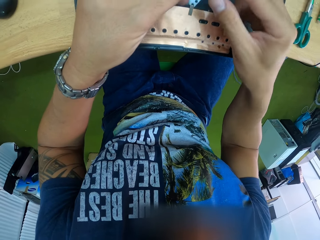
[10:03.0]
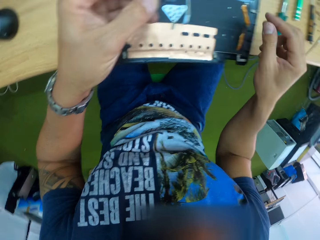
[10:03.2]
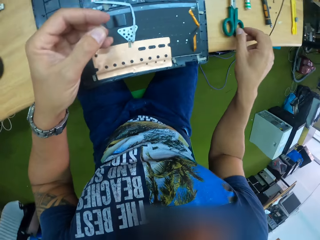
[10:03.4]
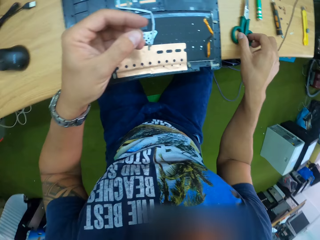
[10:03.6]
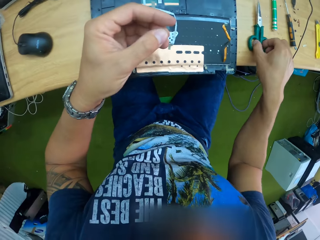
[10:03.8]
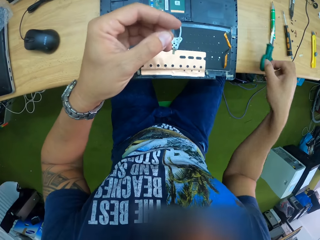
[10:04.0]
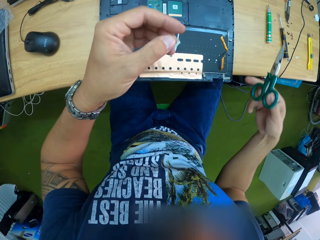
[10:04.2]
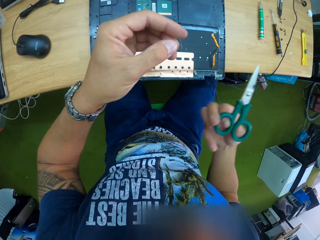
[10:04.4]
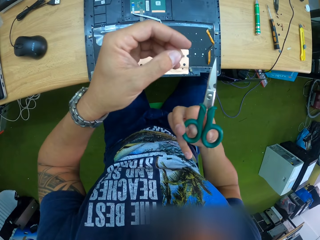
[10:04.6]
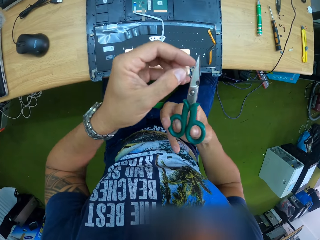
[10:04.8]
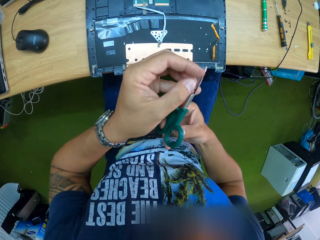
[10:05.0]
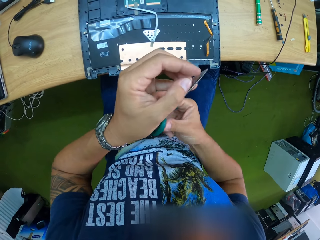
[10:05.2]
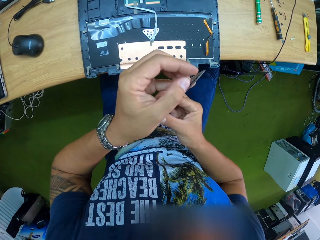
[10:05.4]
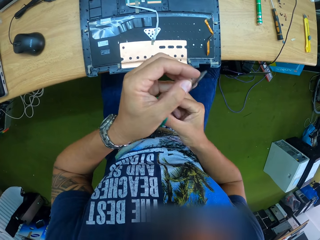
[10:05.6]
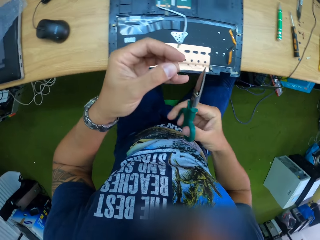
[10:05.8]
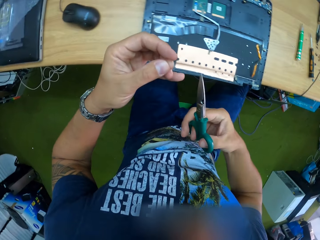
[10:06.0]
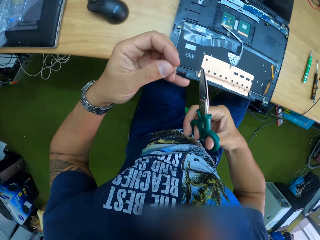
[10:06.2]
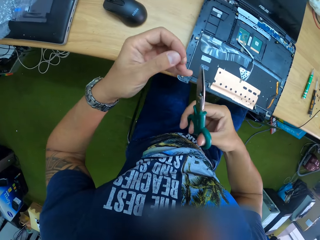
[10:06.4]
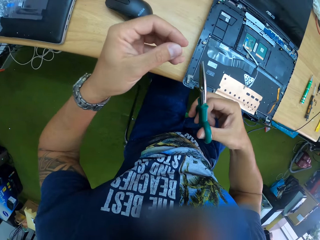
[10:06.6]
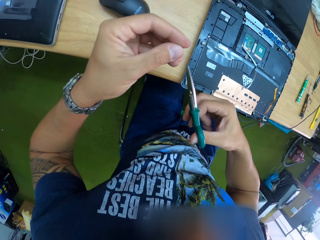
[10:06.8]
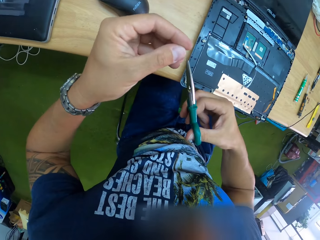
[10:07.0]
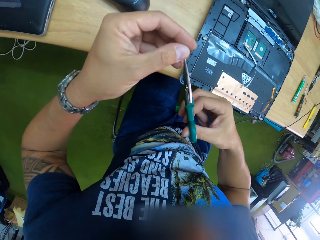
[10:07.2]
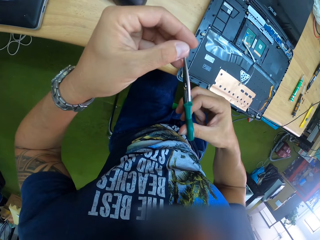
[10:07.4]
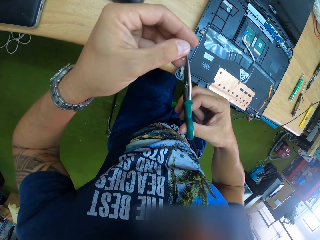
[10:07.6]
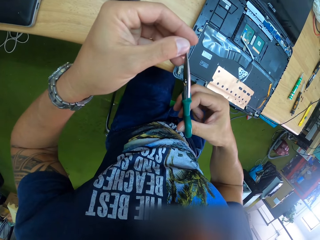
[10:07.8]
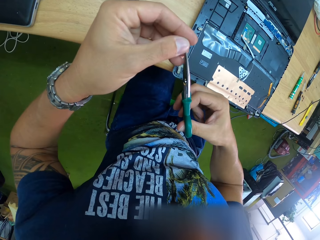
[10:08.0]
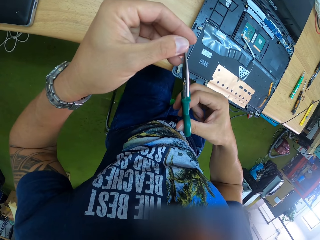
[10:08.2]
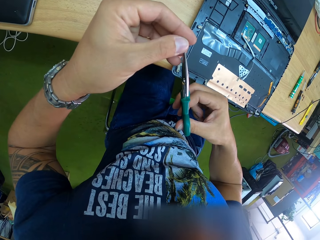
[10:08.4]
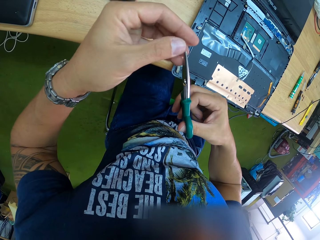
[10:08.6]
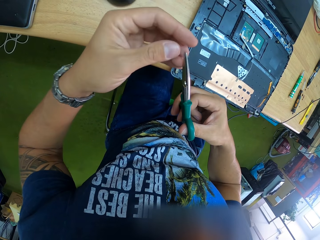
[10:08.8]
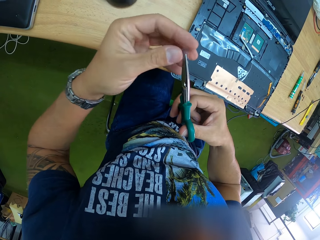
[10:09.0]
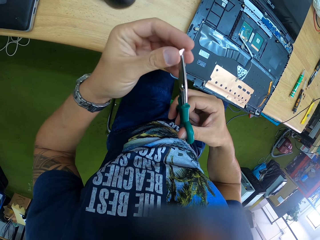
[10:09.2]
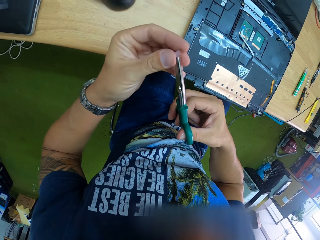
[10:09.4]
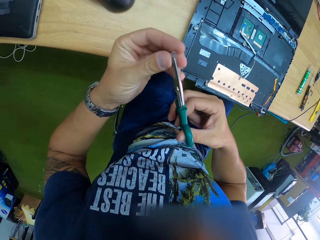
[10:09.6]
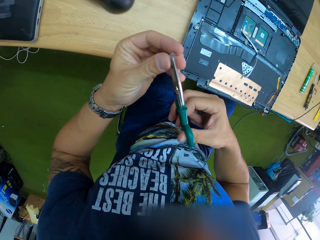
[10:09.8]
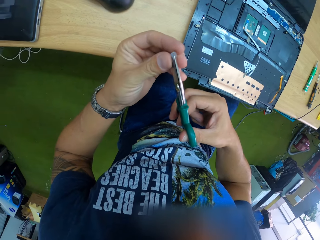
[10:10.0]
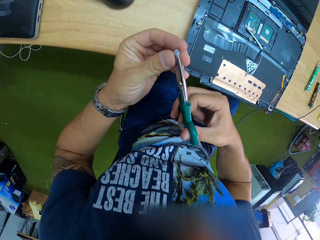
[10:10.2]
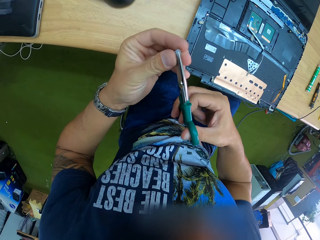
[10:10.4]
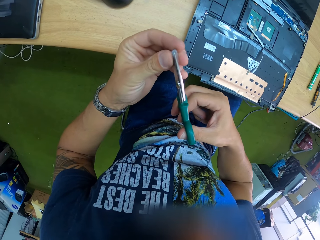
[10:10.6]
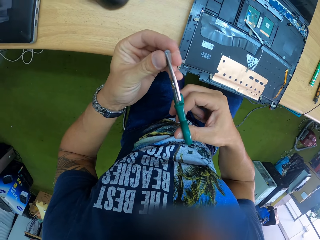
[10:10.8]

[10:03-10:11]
The camera wearer picks up the green scissors from the table with his right hand. He holds the plastic. He cuts a piece of the clamshell plastic in his left hand with the green scissors in his right hand.

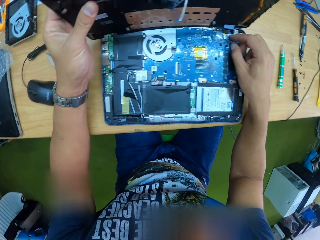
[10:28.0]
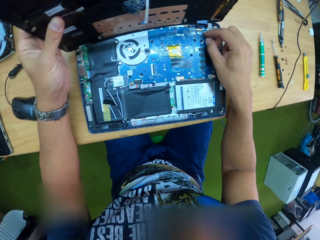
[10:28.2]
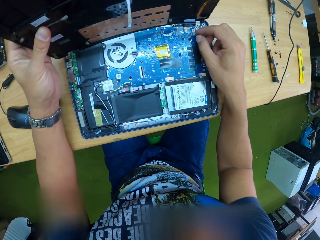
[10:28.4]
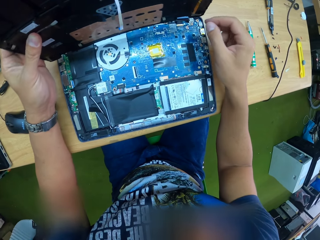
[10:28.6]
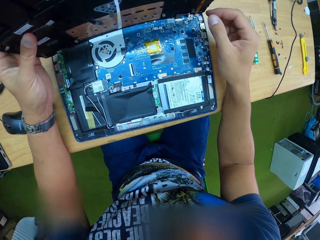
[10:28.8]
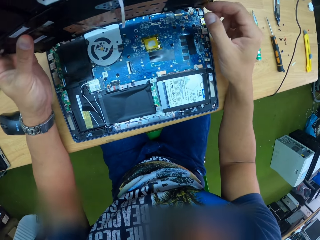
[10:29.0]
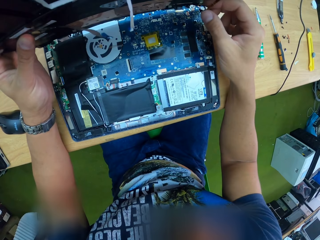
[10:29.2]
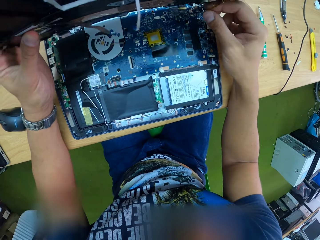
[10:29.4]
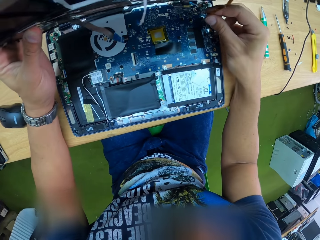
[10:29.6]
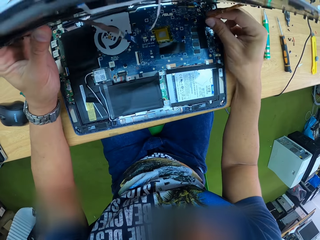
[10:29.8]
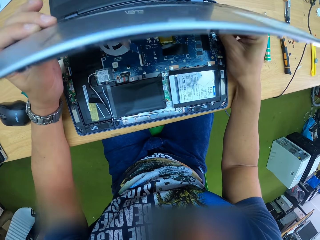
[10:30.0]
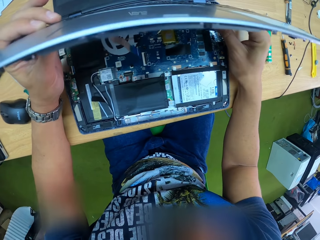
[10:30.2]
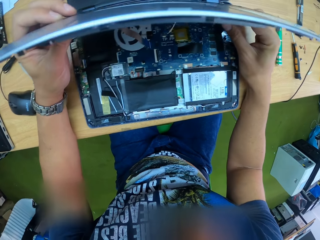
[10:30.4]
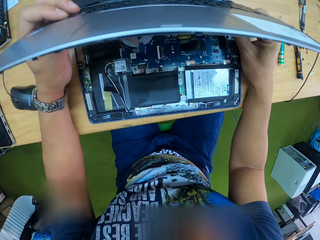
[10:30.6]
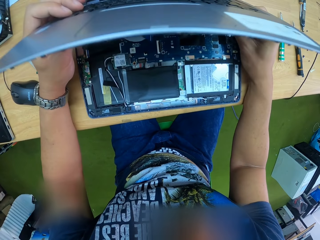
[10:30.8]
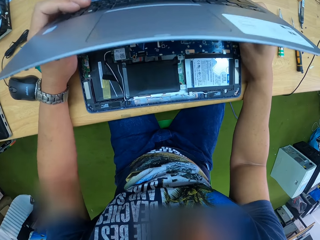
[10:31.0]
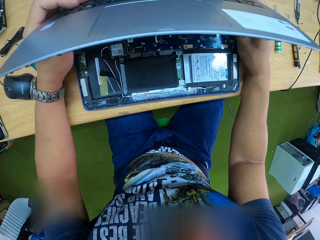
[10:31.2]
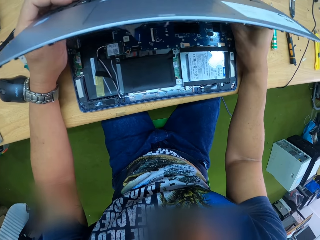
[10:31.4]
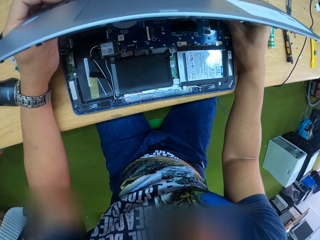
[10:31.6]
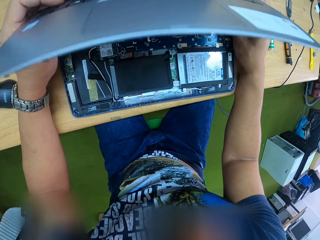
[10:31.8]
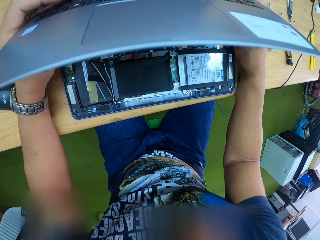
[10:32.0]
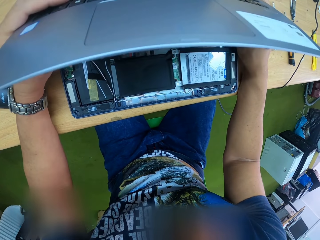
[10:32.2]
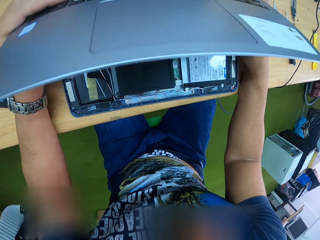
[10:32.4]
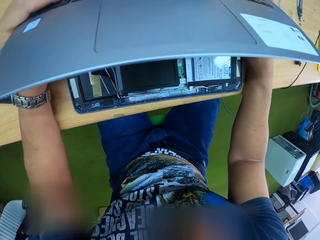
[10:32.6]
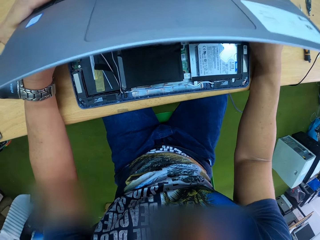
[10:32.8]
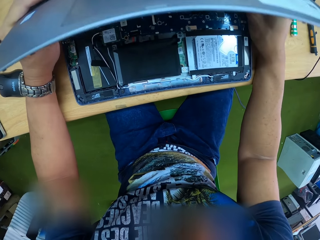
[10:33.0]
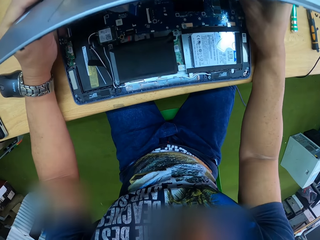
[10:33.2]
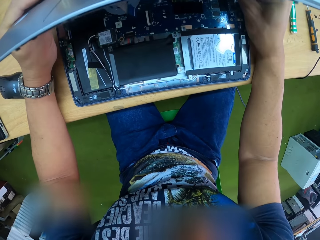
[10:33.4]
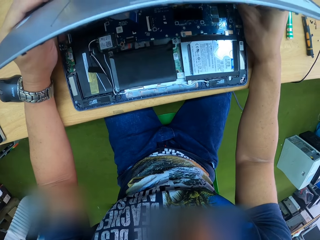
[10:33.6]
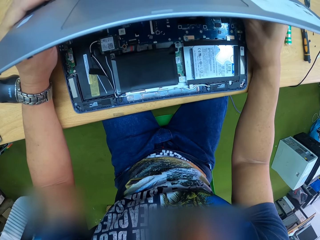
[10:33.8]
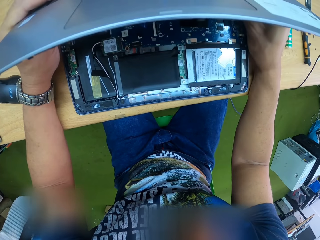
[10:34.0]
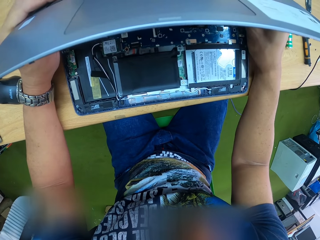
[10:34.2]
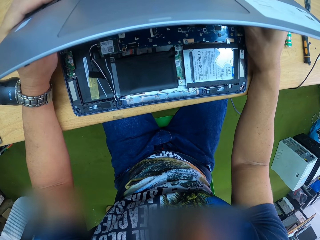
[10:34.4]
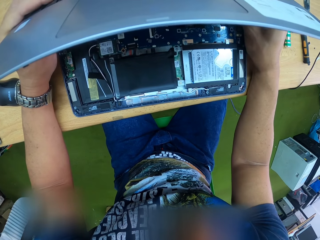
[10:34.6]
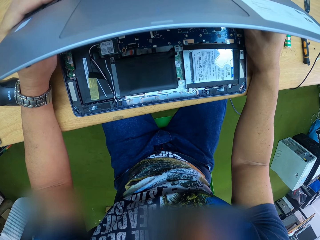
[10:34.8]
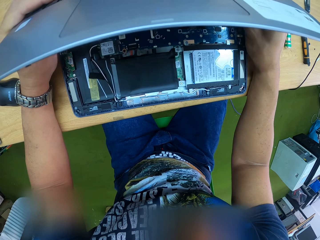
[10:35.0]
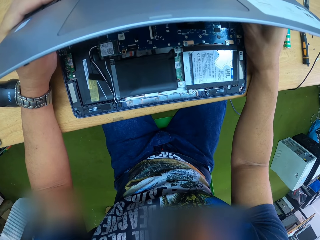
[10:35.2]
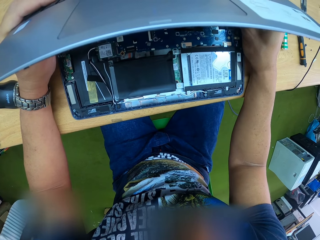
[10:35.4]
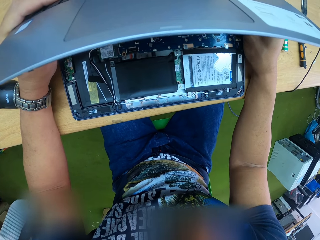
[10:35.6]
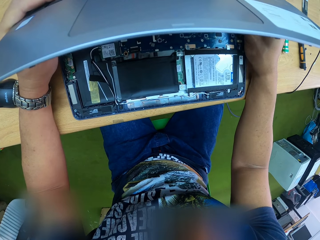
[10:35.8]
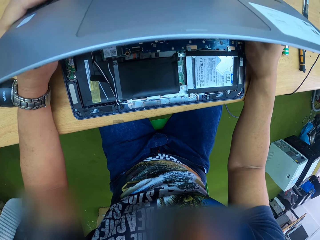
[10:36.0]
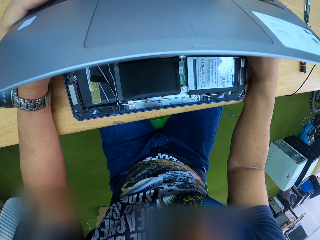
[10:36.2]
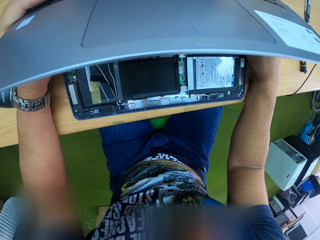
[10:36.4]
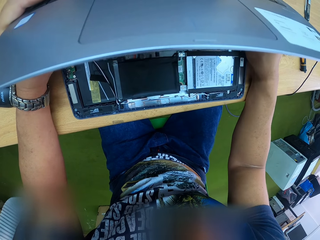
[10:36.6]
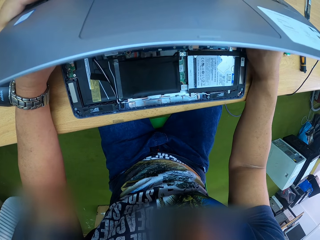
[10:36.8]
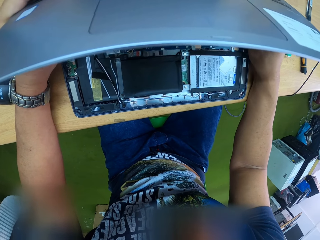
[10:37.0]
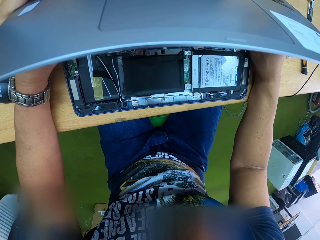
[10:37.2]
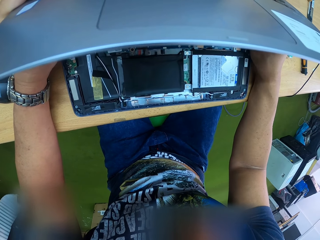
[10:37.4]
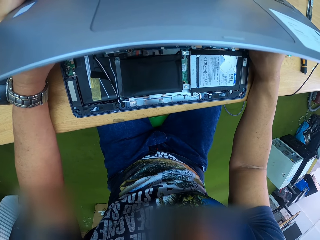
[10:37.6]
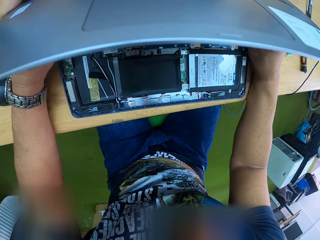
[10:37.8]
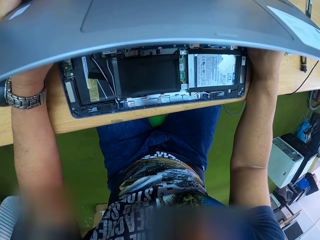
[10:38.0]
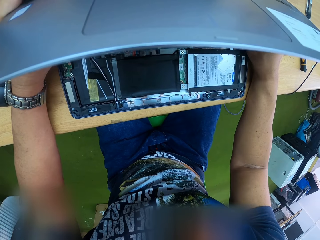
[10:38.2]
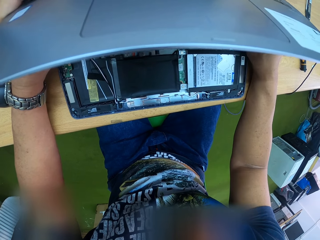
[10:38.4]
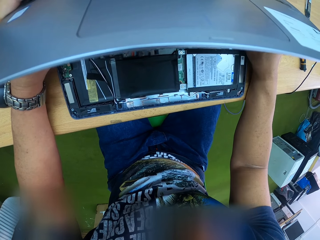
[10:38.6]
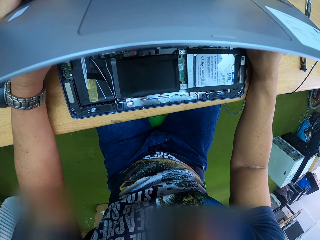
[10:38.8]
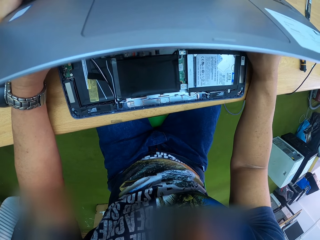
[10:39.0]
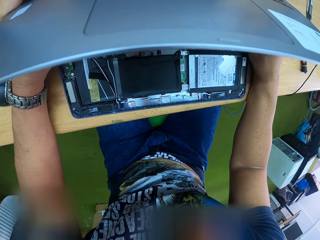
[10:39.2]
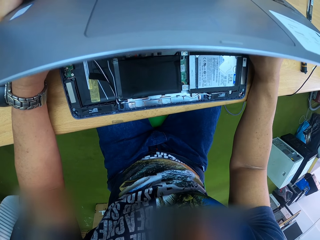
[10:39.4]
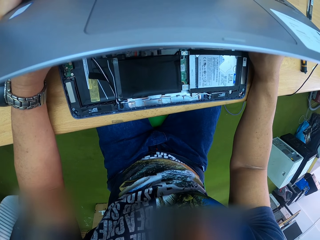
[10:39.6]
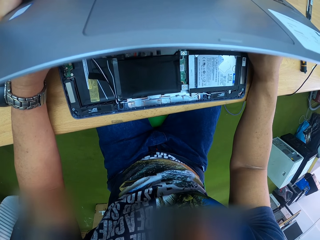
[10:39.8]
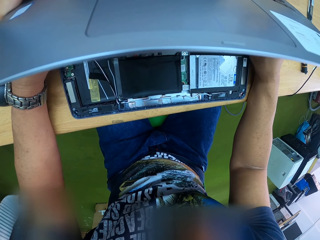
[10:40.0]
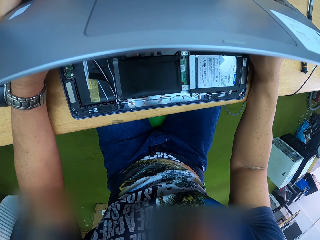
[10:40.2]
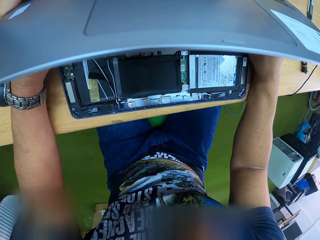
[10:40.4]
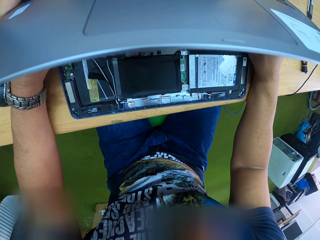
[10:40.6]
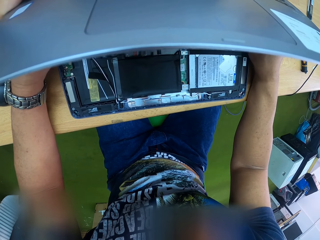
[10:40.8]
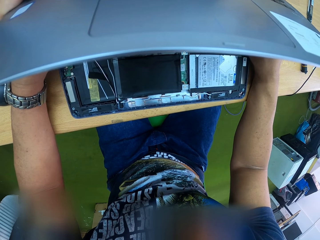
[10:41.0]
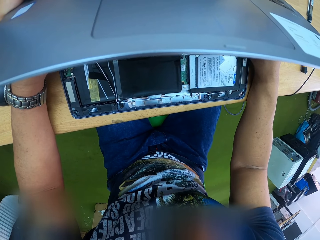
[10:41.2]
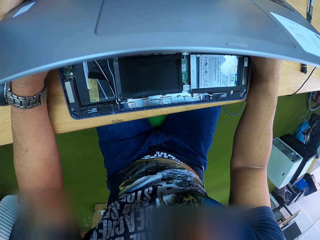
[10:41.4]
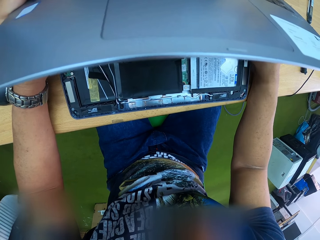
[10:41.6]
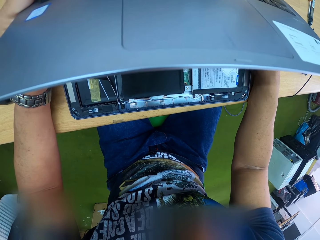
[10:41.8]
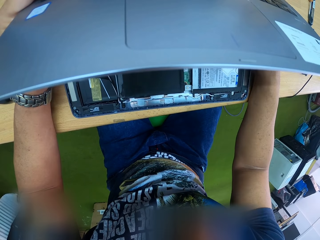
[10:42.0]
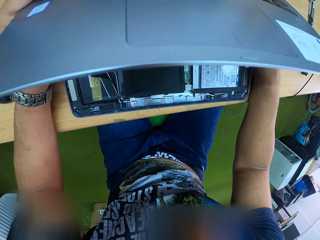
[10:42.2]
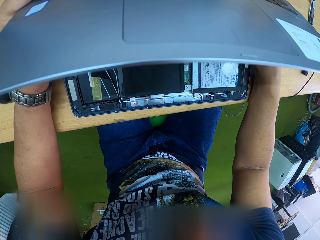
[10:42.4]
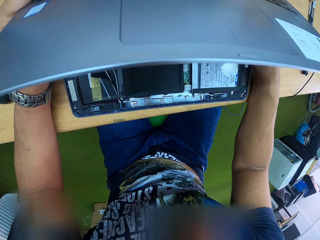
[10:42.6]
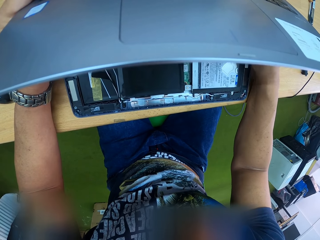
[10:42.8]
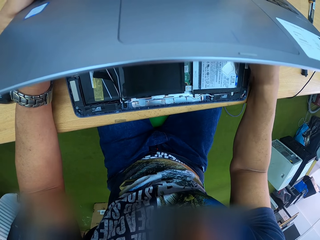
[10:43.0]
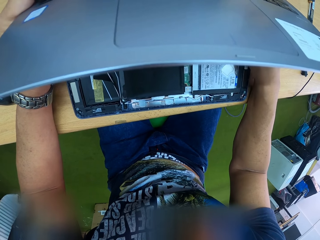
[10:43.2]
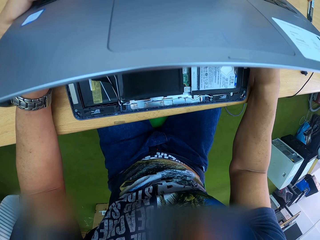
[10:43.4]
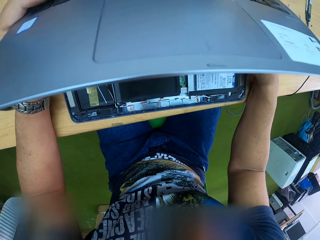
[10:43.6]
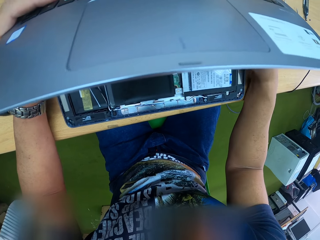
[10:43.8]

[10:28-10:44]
The camera wearer attaches a wire from the laptop keyboard to the laptop with his right hand. He holds the keyboard against the laptop. He looks at the motherboard.
